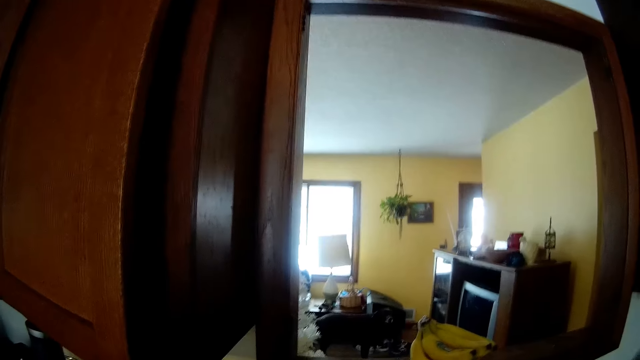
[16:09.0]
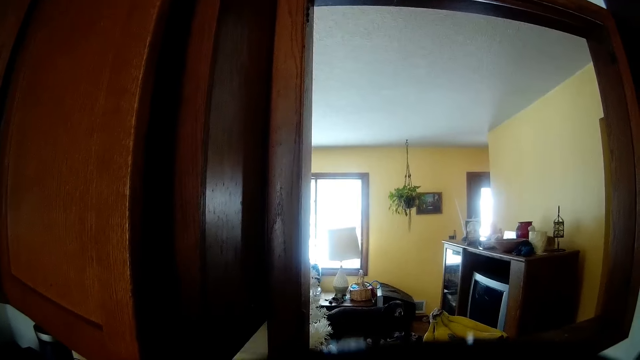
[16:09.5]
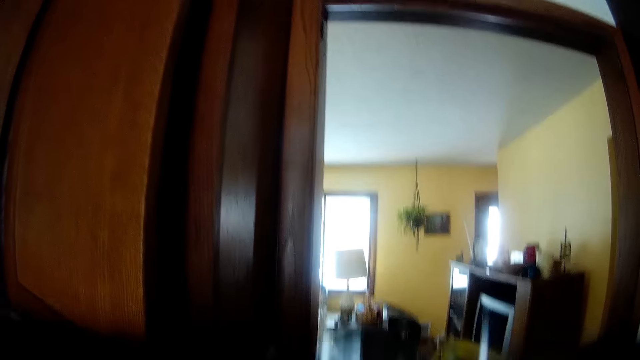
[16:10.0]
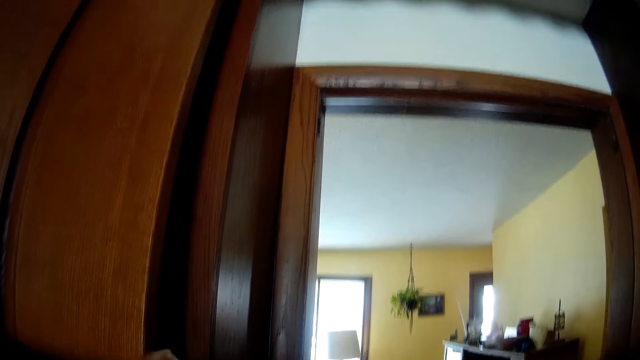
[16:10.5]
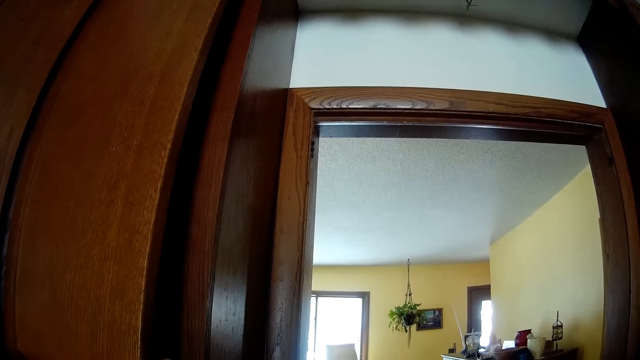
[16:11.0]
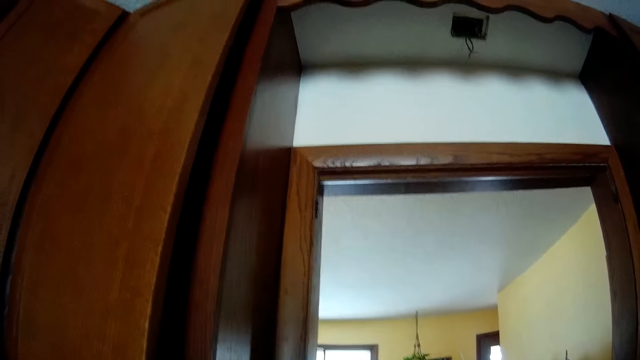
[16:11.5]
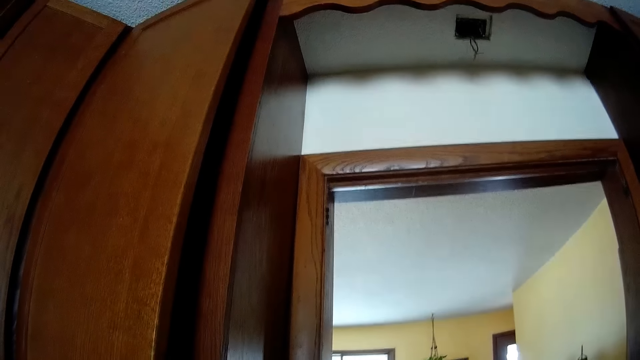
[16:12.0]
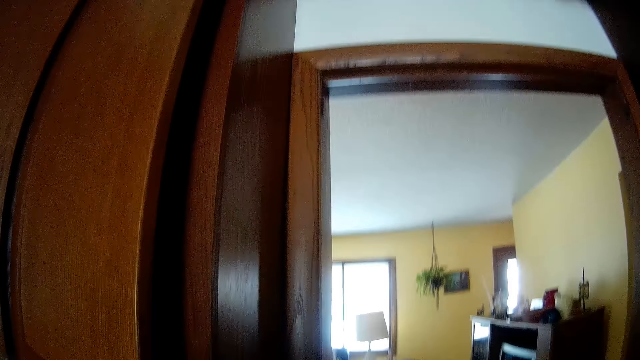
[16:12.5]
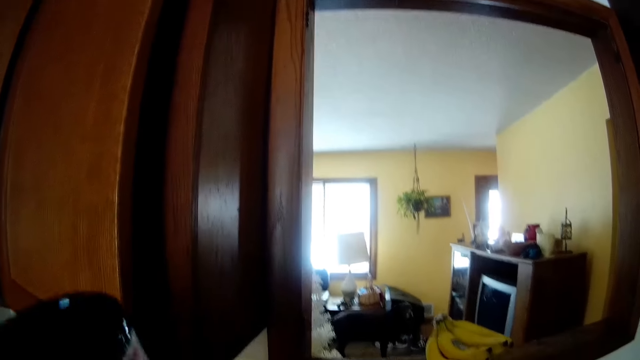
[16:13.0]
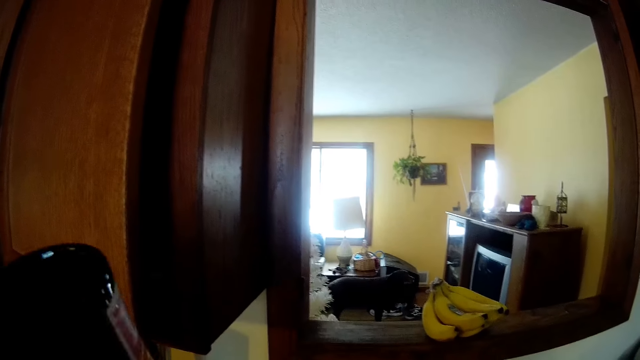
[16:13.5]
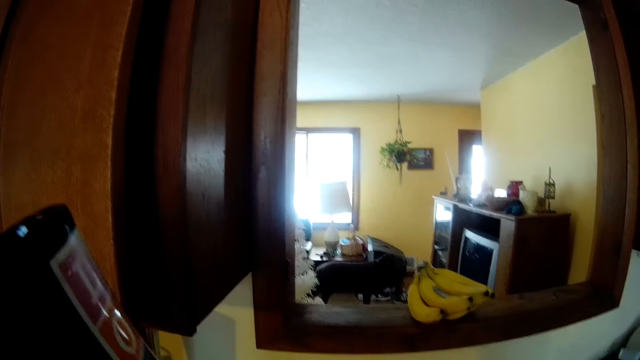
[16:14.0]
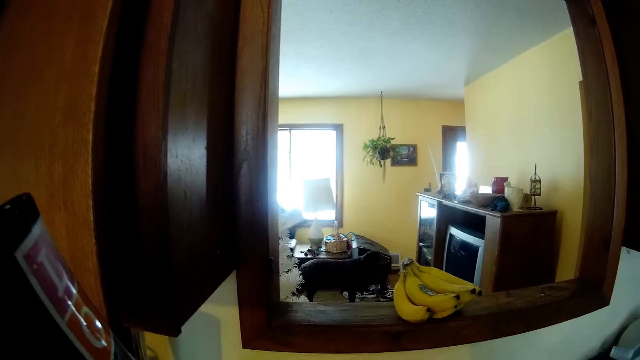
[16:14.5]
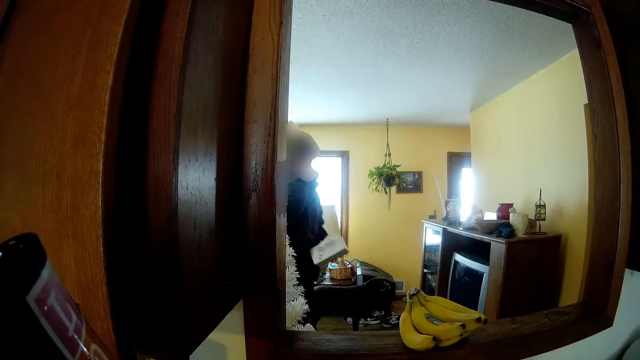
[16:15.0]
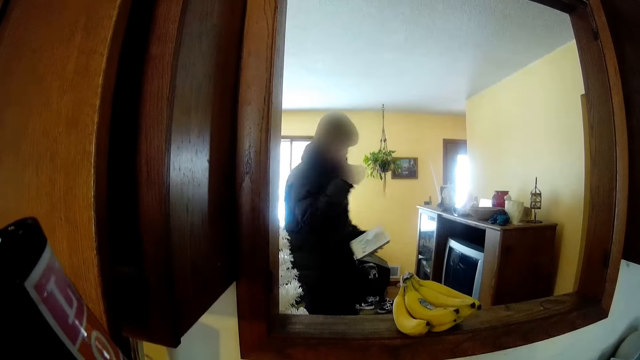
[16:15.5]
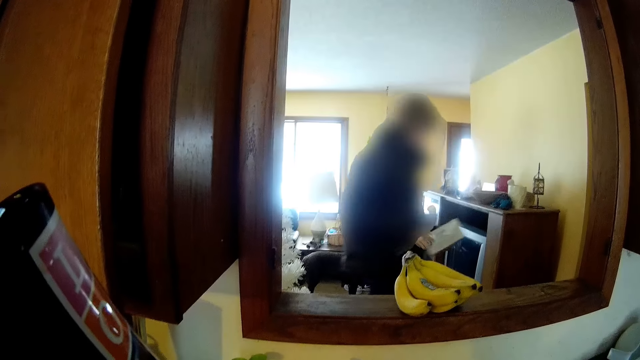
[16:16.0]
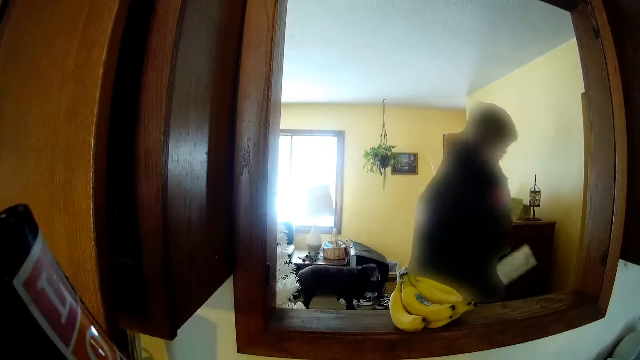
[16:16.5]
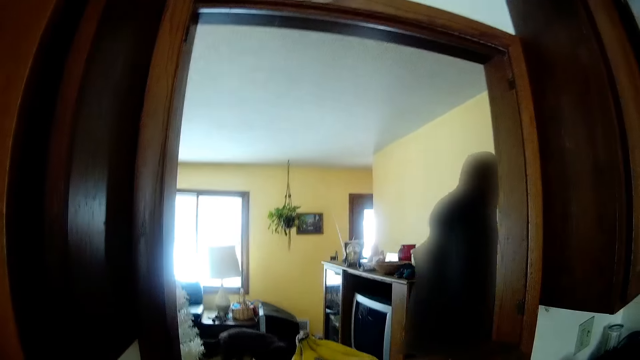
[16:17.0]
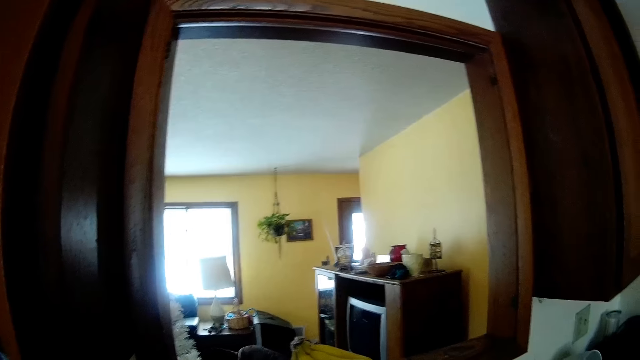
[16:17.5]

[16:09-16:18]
The camera wearer shakes a mug in his left hand. A man holds a tissue box in his left hand in the parlor. A woman walks to the kitchen from the parlor.

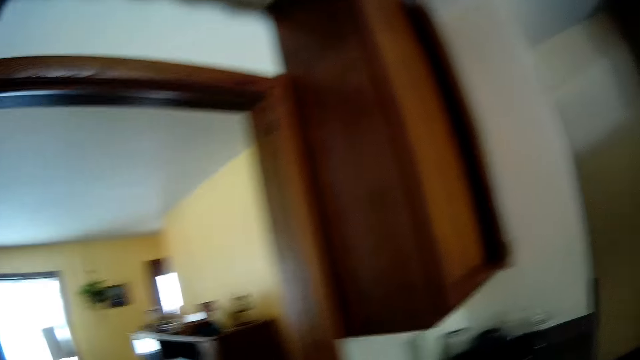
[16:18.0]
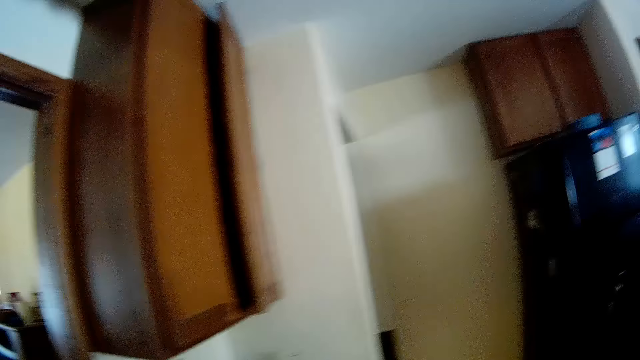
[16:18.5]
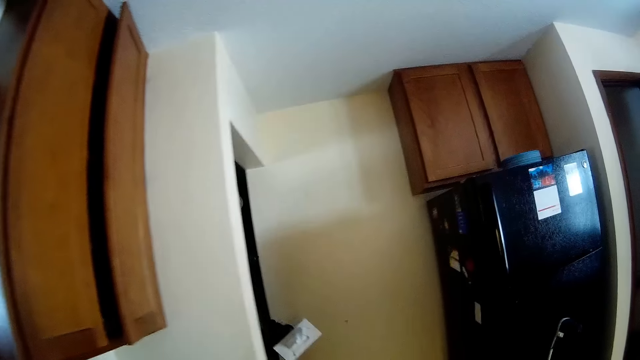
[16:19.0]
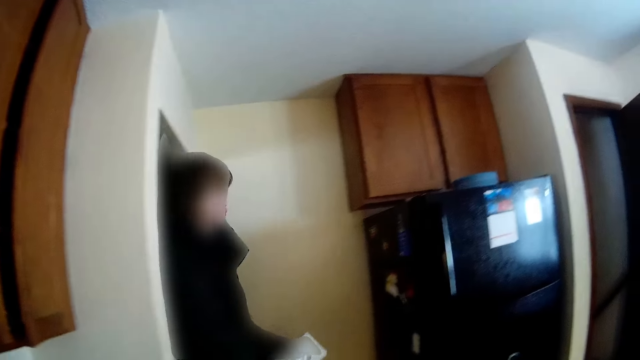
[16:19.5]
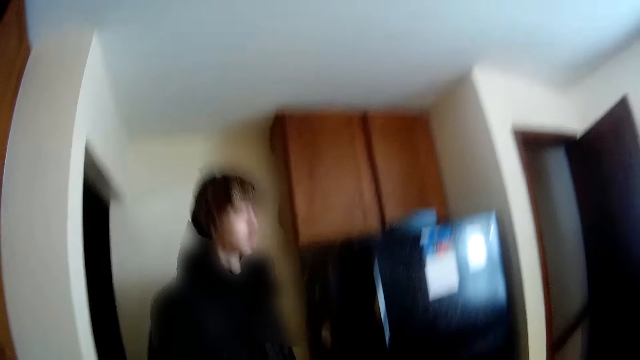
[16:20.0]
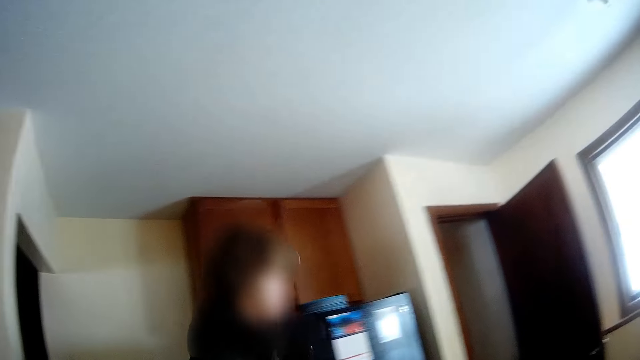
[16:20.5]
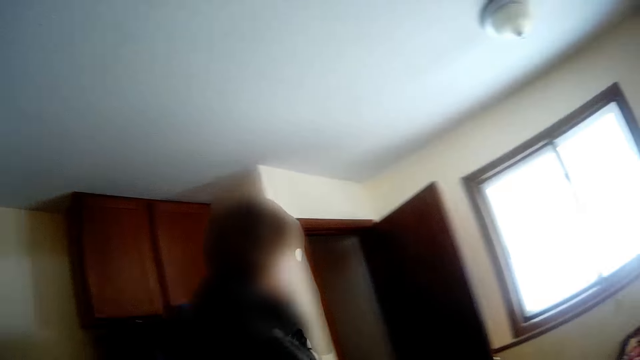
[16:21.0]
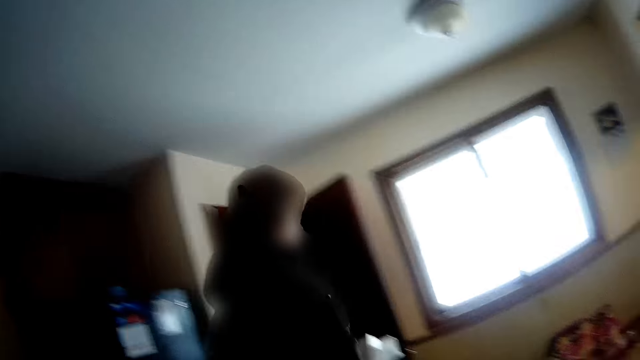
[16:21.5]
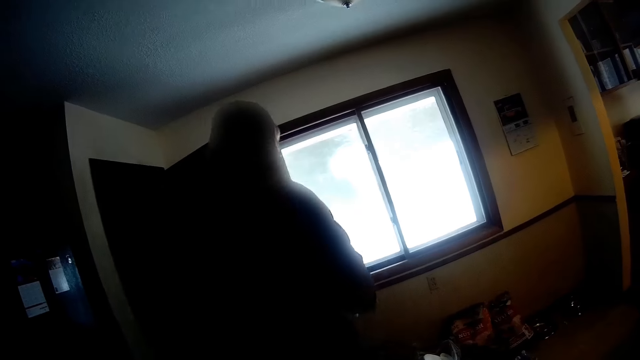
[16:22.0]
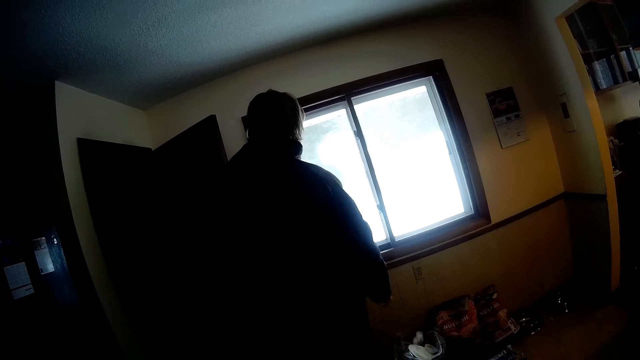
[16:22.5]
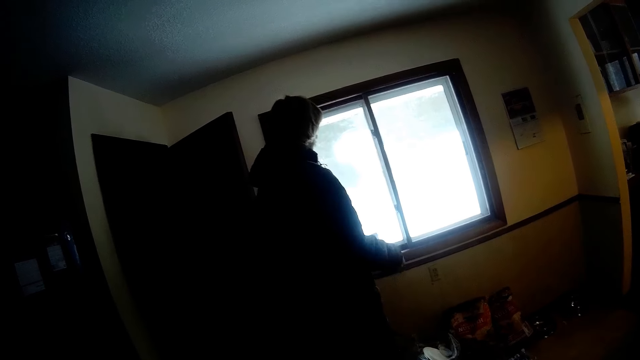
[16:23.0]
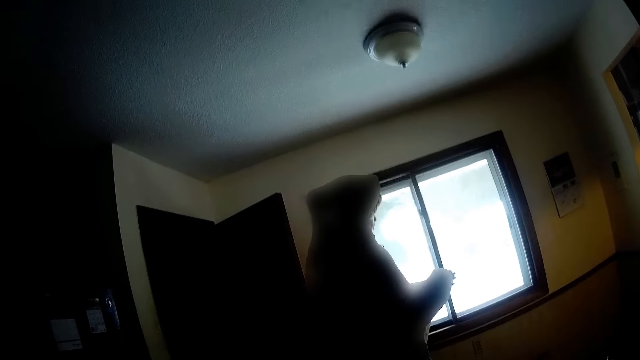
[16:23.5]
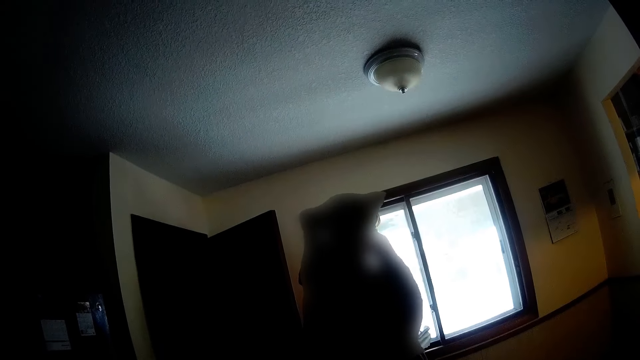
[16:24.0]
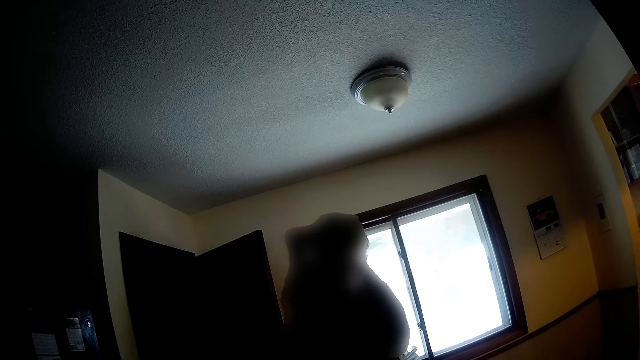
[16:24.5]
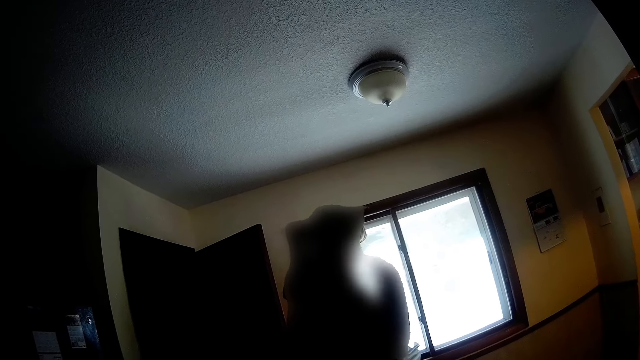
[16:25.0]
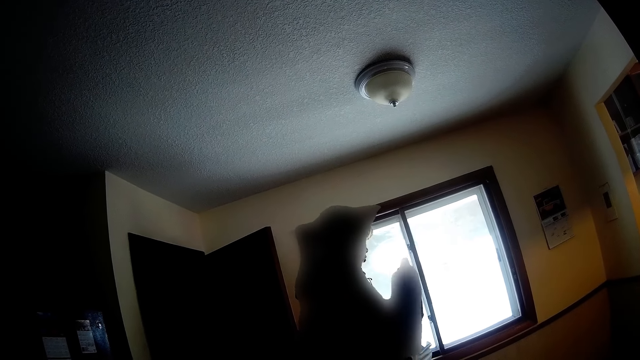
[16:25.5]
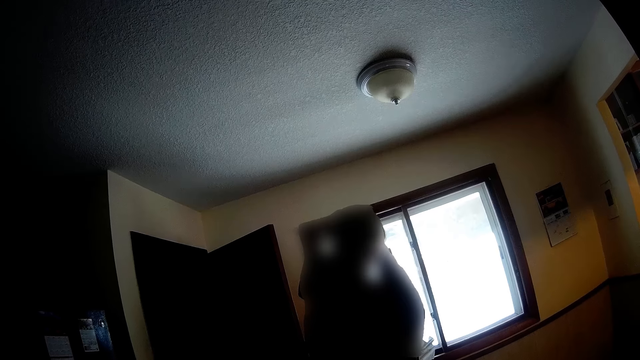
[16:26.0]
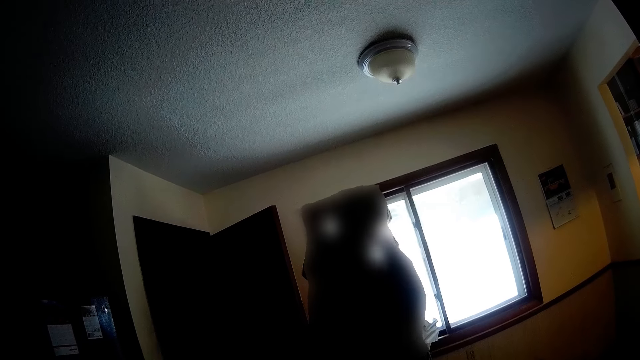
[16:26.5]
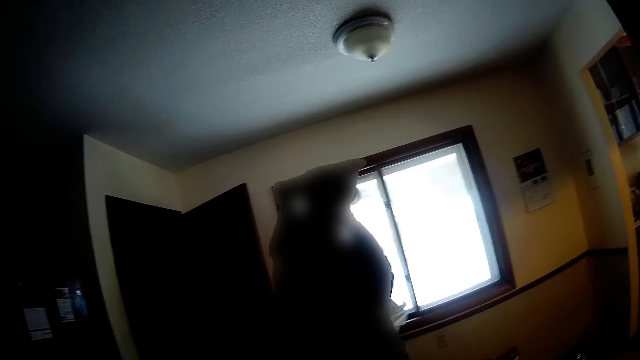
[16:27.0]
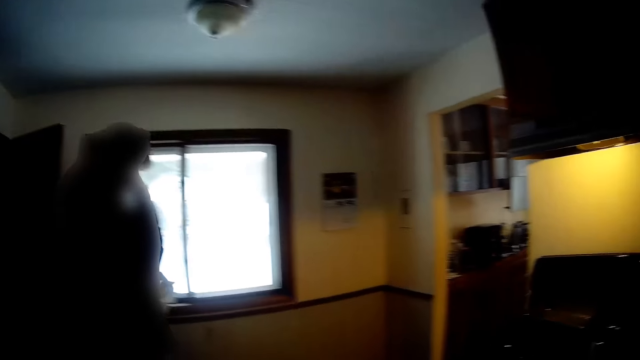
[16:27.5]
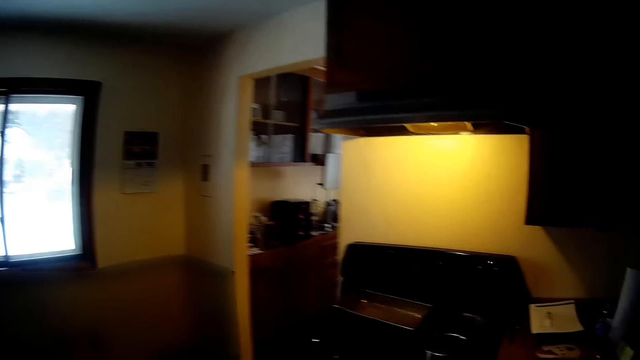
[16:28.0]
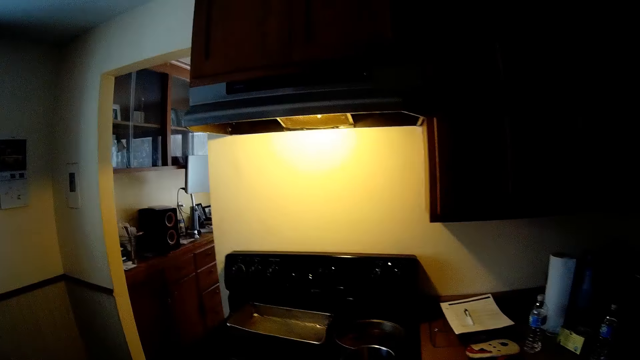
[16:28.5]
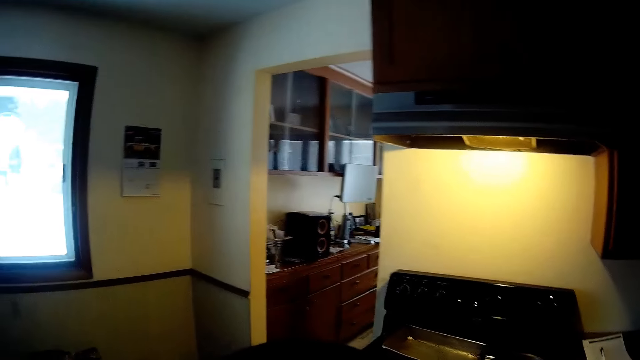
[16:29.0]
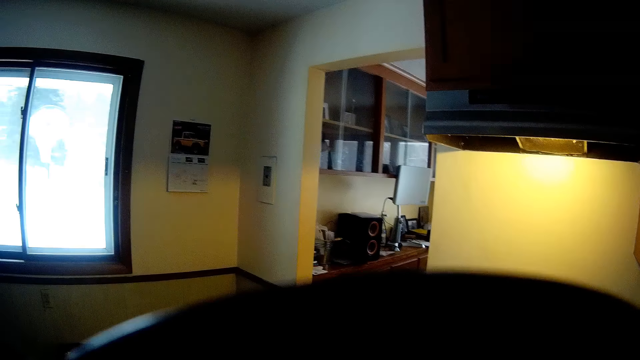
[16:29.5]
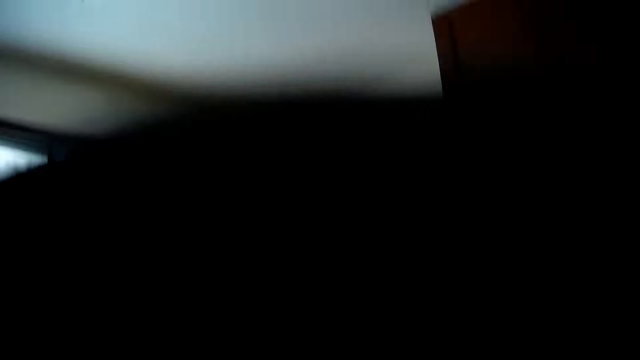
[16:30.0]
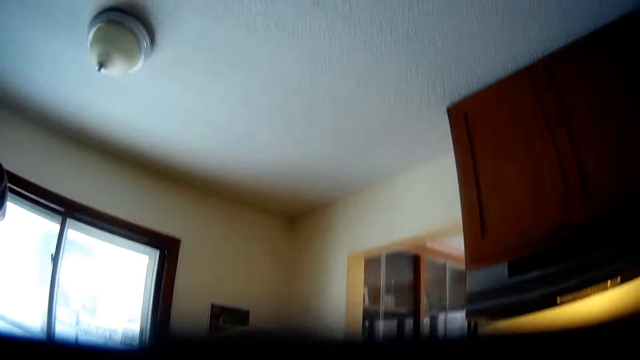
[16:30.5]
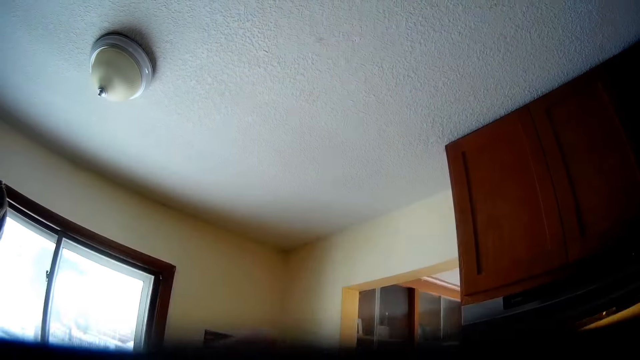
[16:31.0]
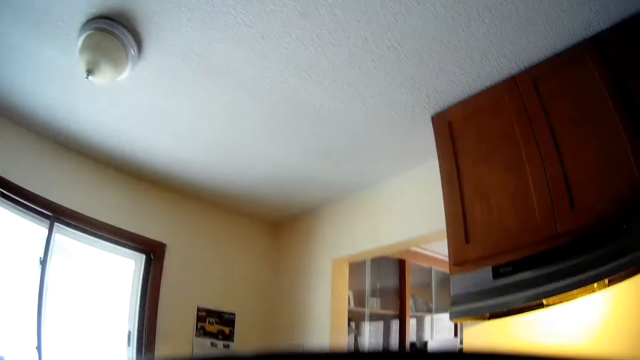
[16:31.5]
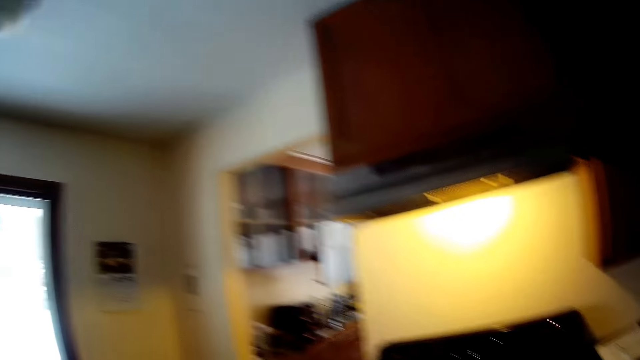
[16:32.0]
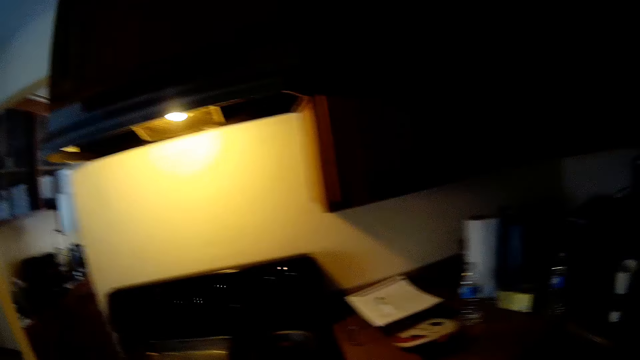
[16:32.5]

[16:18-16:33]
The camera wearer looks at a man. The man puts an earphone in her ear with her right hand. The camera wearer drinks coffee from the cup in his left hand.
